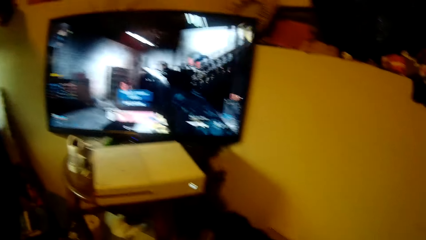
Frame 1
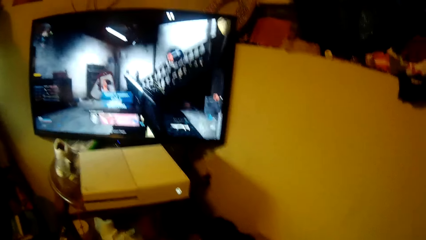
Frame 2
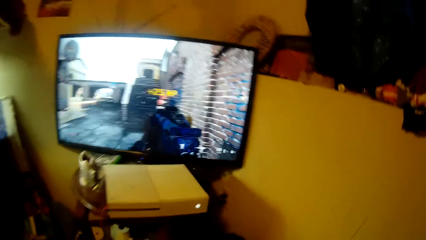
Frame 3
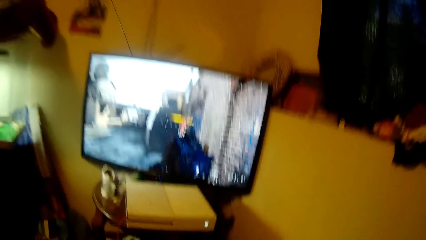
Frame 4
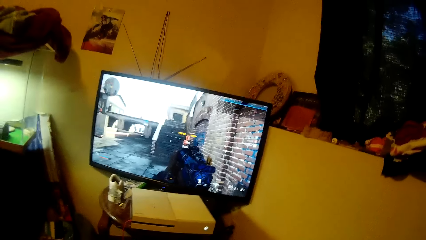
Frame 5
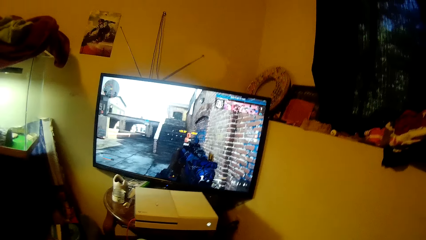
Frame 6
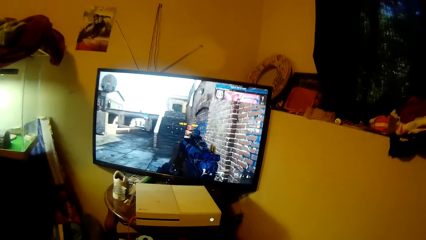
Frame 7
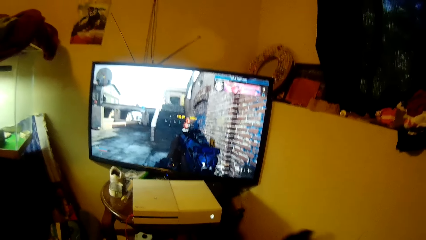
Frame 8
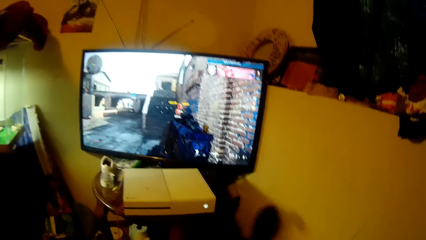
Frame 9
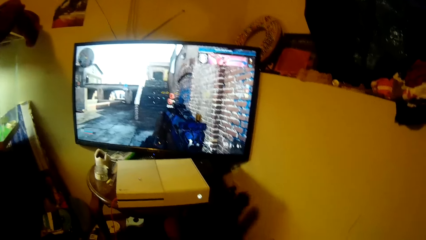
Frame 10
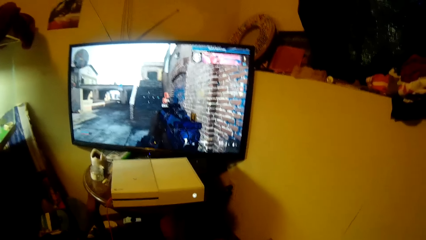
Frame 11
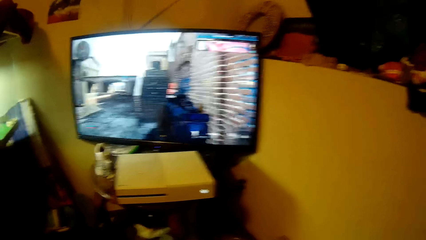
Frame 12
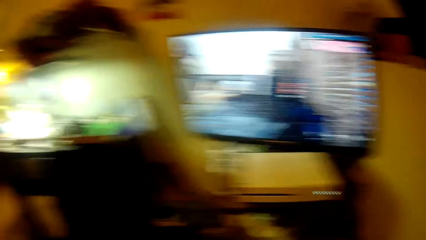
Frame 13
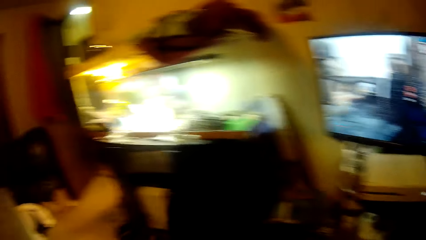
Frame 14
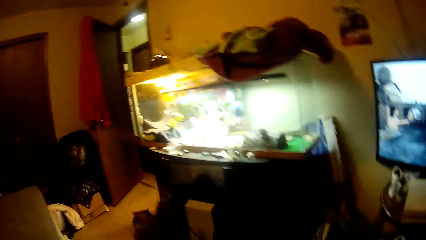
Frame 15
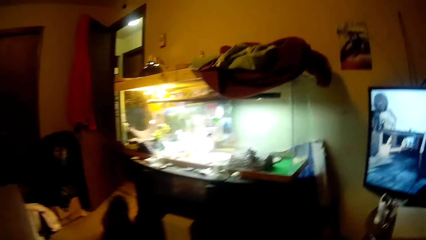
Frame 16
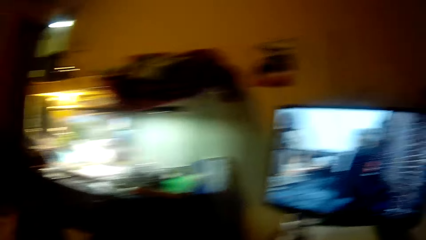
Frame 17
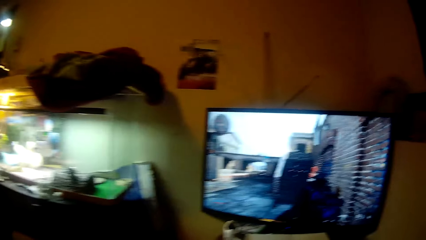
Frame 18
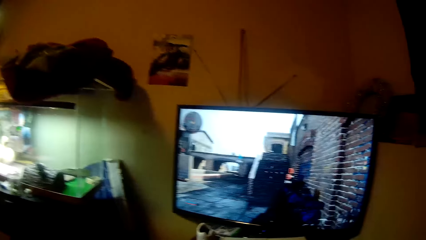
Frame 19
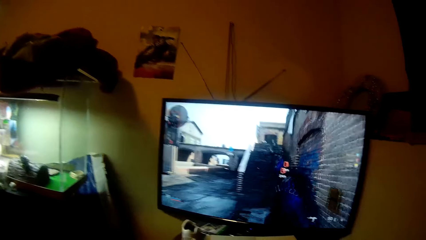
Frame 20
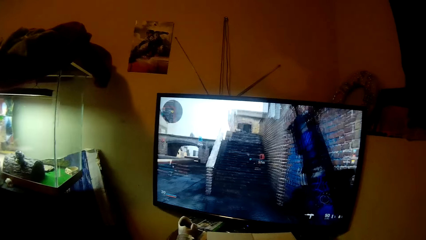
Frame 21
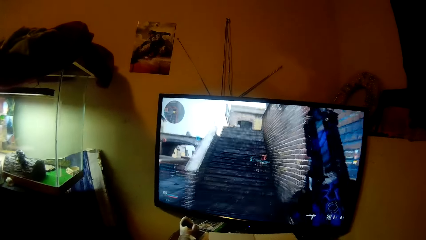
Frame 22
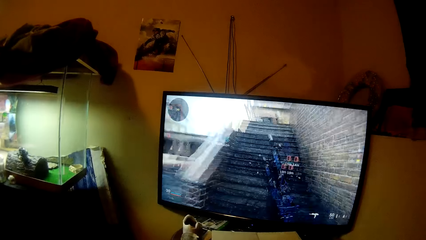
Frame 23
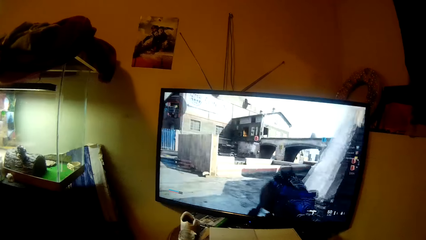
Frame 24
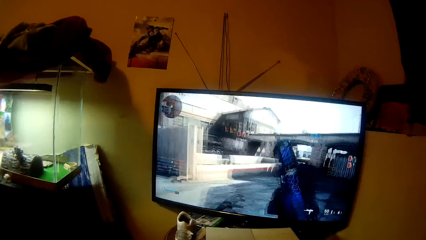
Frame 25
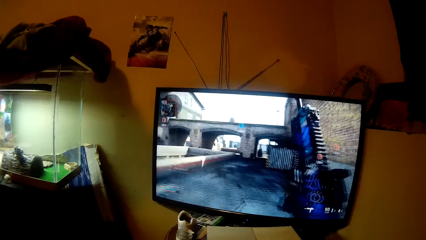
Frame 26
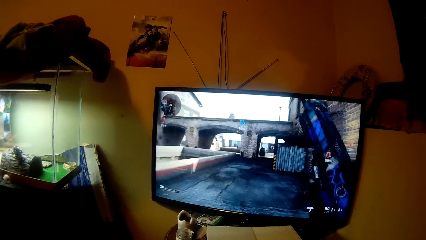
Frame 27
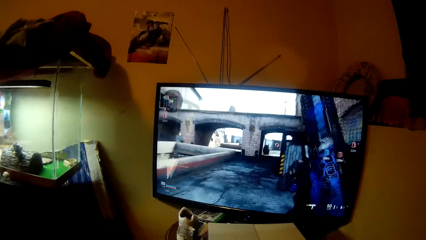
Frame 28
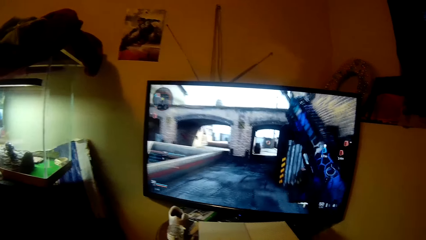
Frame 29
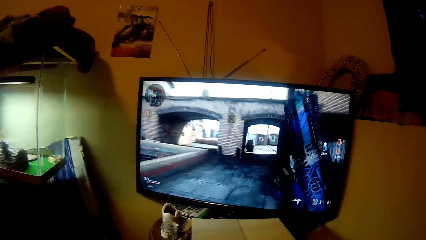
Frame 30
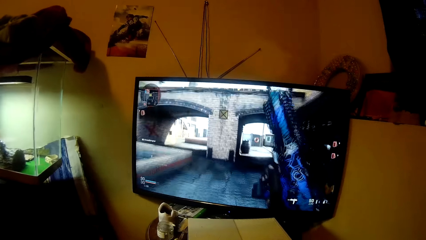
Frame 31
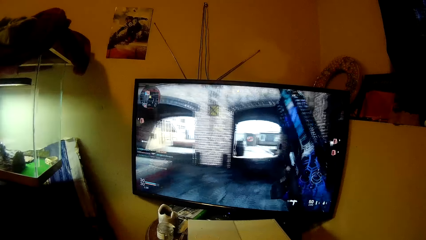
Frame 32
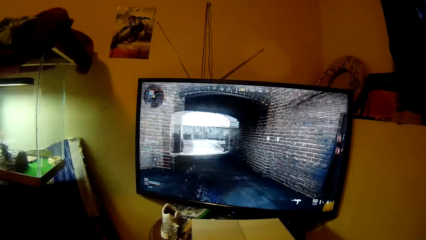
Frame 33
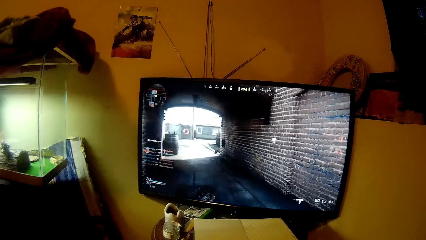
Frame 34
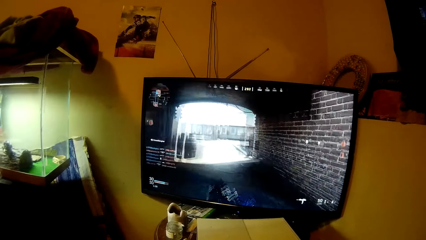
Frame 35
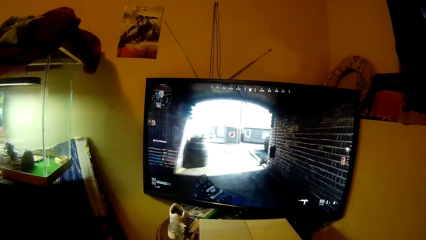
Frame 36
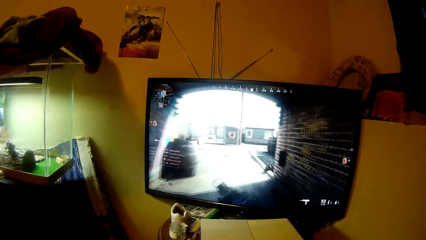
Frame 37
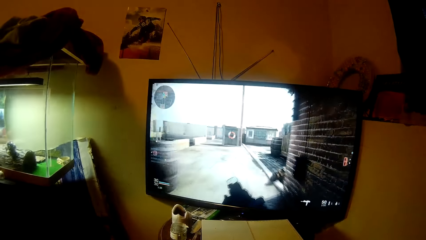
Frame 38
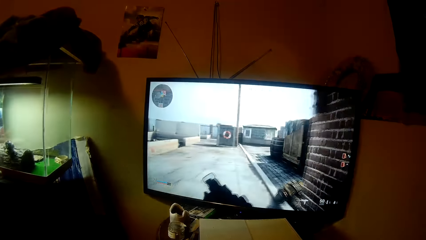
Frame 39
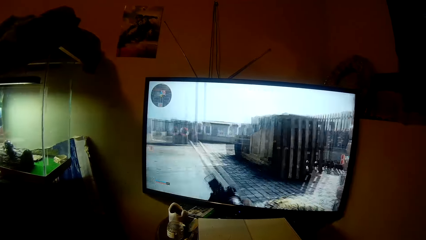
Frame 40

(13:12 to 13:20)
The camera wearer touches the switch. They interact with a cat.

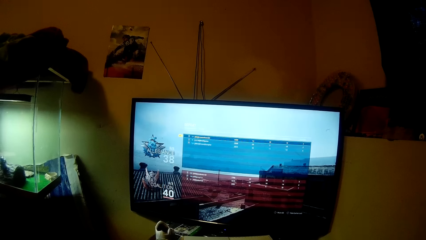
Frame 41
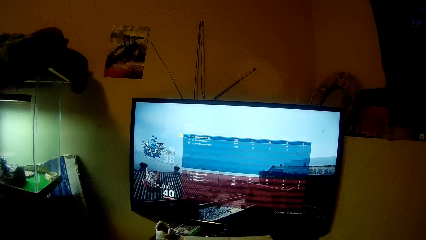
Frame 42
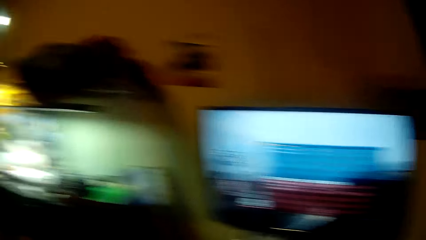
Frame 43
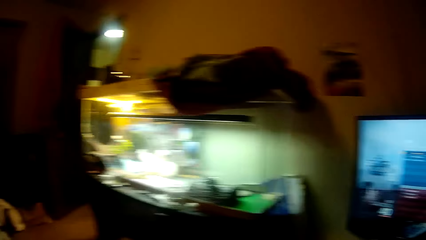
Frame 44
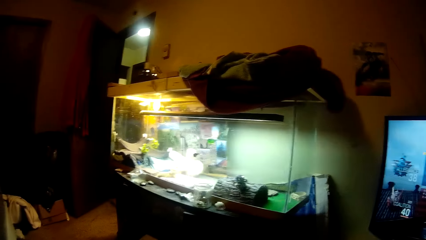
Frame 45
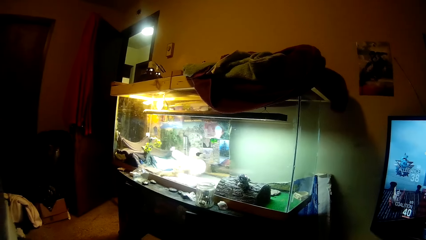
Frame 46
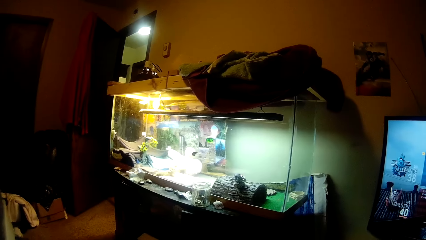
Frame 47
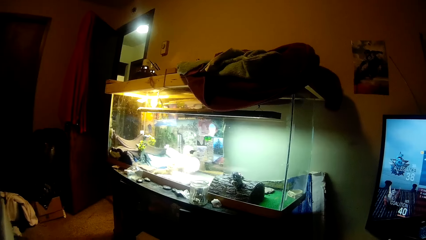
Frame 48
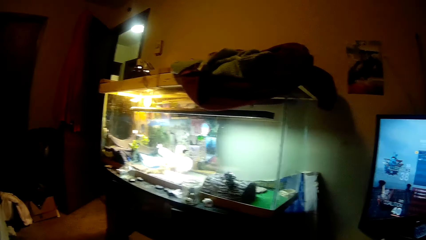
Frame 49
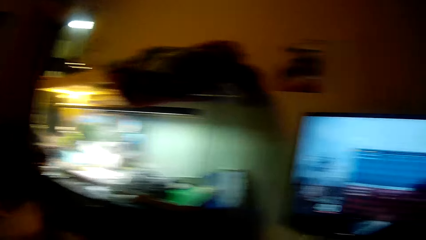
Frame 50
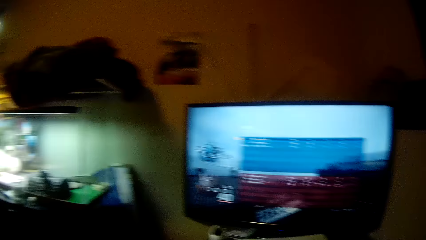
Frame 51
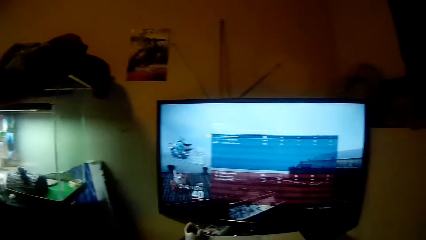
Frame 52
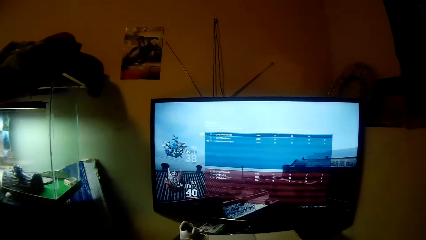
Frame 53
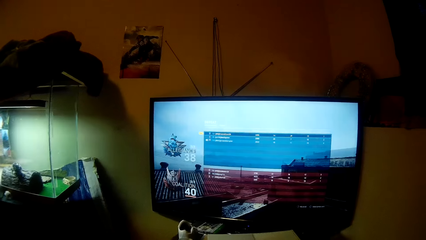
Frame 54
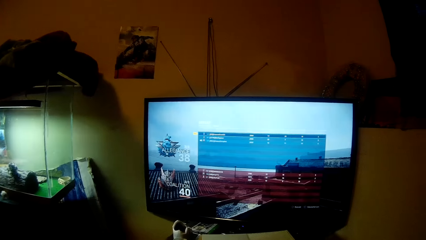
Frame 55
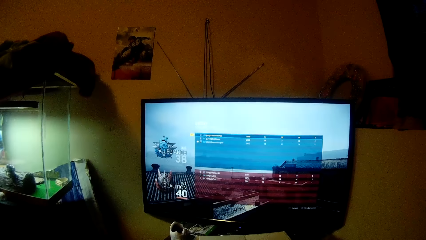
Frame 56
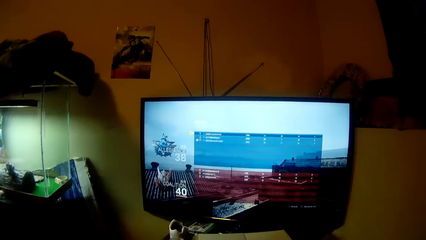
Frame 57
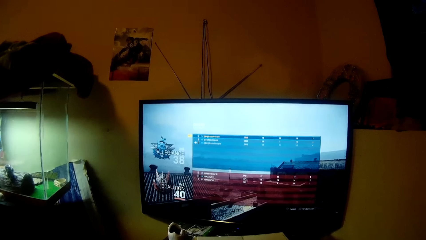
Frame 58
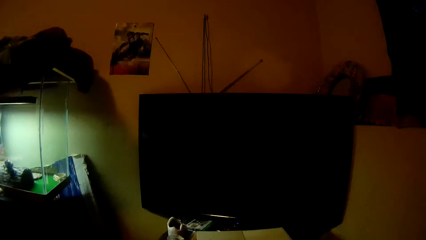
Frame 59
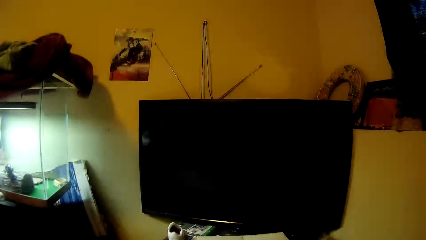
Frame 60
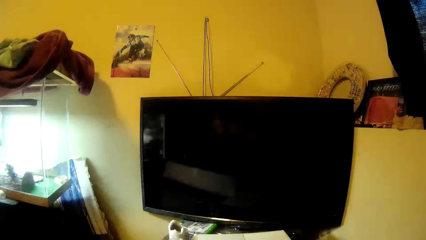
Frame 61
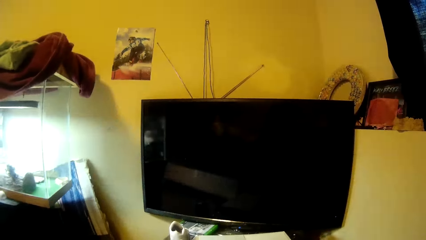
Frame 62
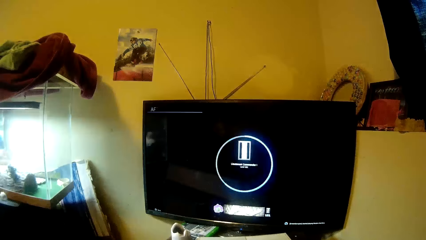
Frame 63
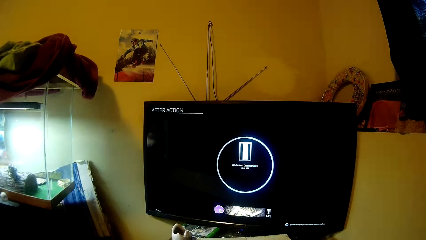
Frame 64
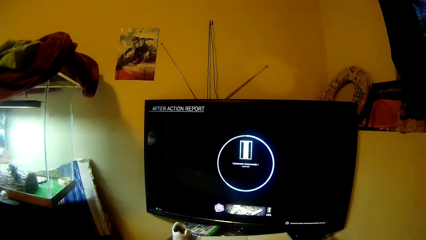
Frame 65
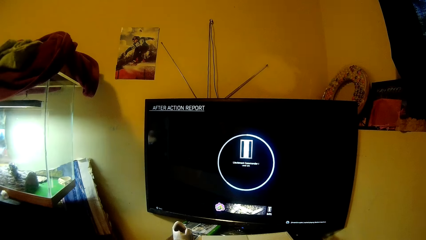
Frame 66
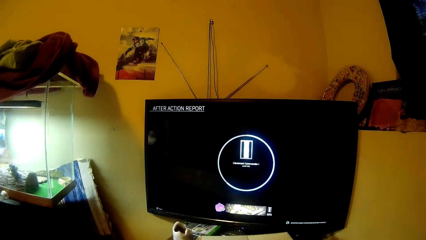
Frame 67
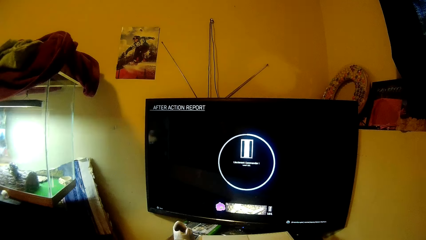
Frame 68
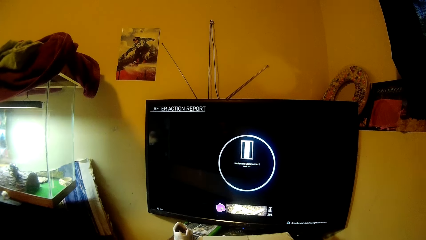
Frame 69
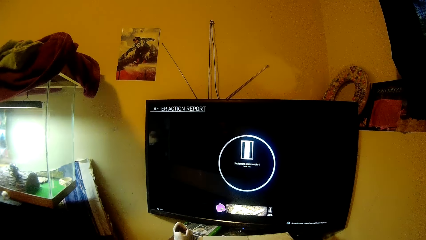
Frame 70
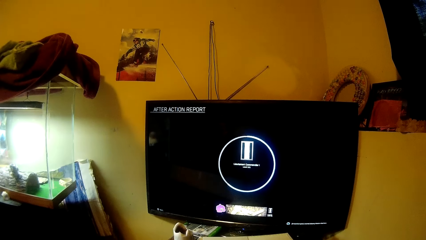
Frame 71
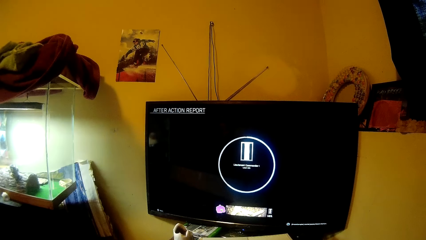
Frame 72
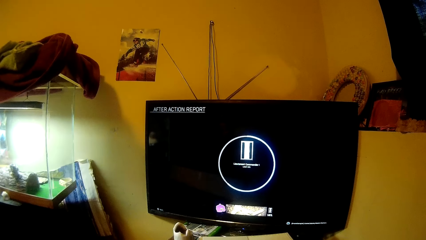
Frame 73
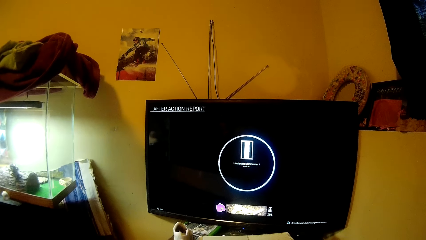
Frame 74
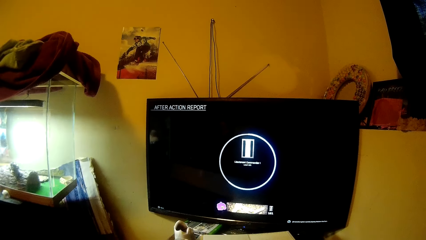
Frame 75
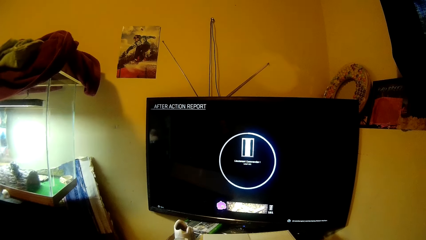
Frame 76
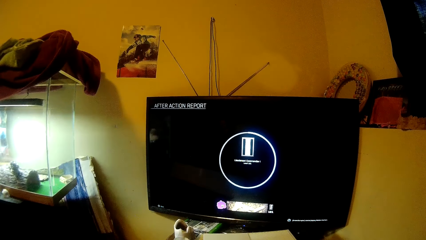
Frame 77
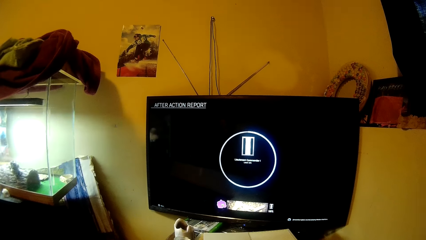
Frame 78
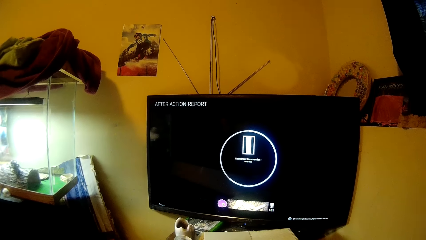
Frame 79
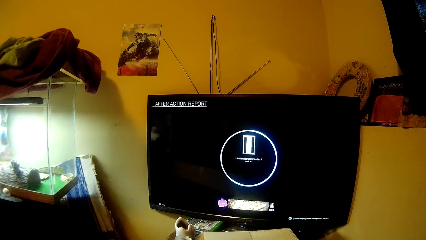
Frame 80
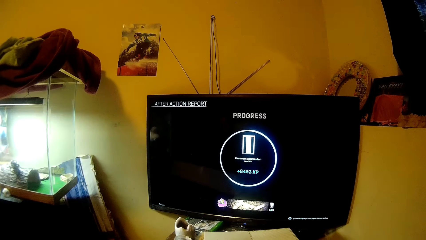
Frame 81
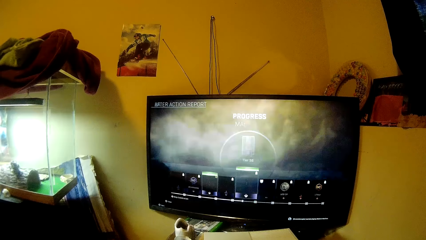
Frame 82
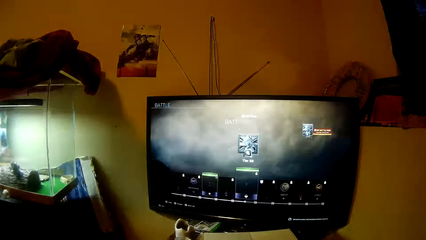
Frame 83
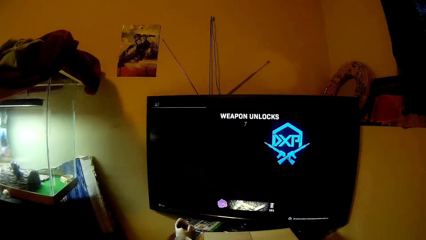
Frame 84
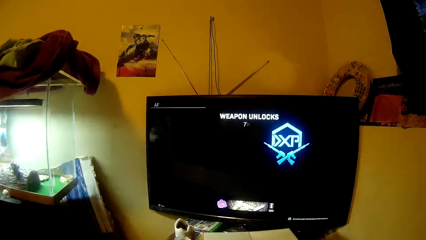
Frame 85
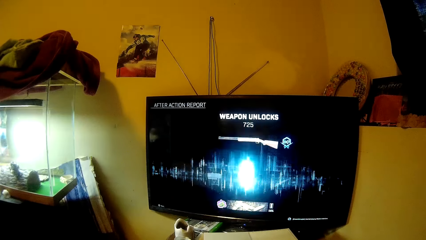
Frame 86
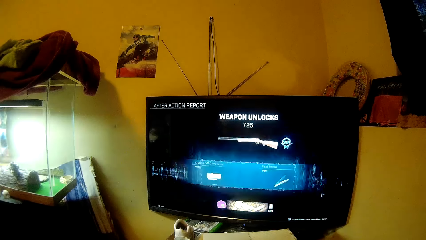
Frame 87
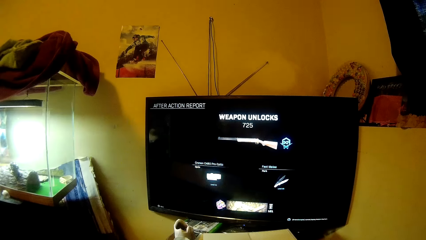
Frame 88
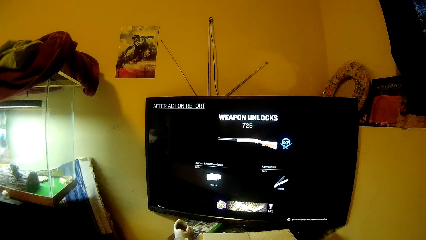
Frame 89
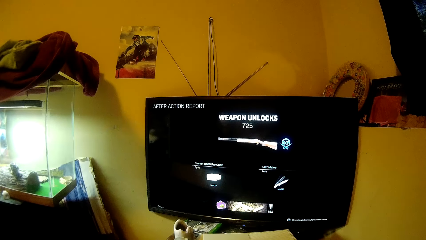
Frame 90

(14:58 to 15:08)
The camera wearer looks at the other side. They operate the computer.
